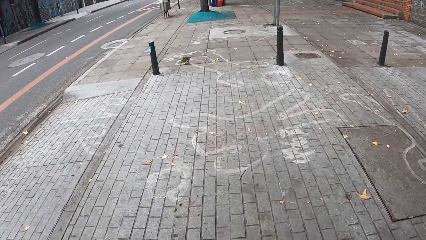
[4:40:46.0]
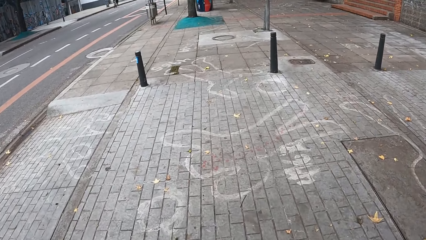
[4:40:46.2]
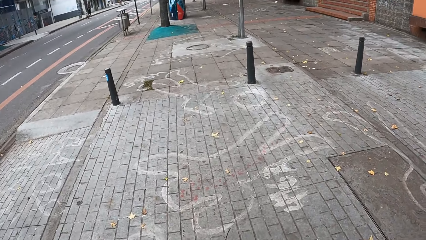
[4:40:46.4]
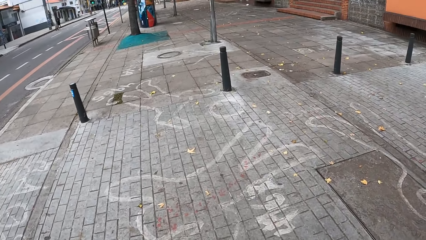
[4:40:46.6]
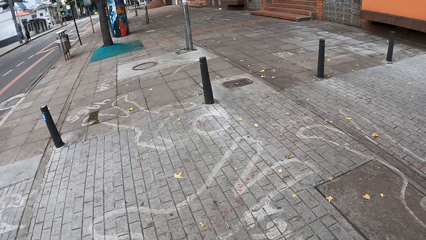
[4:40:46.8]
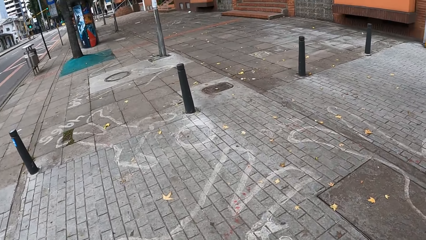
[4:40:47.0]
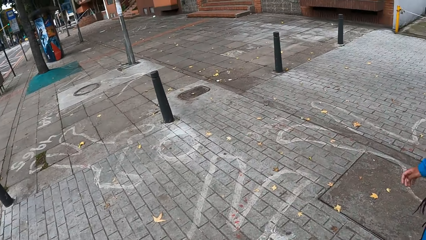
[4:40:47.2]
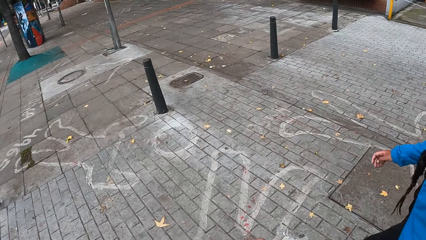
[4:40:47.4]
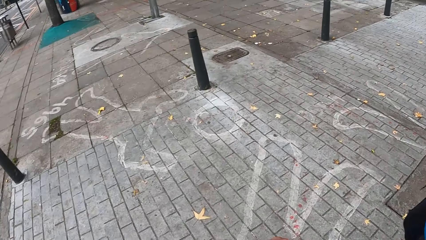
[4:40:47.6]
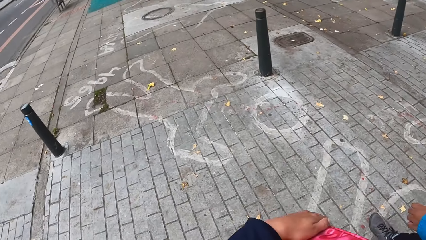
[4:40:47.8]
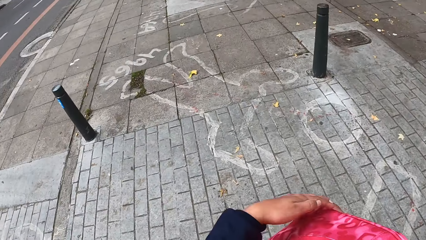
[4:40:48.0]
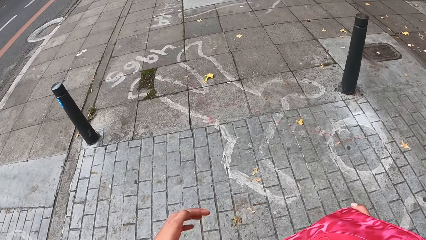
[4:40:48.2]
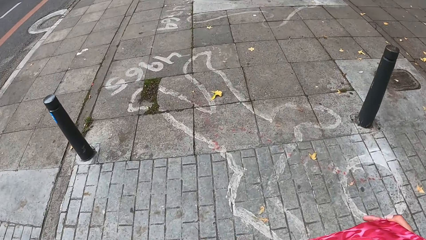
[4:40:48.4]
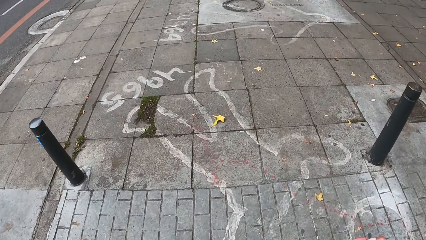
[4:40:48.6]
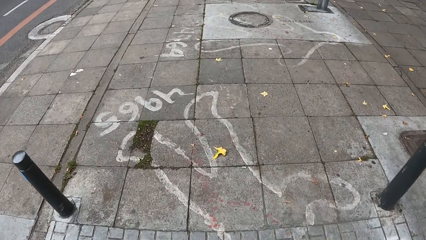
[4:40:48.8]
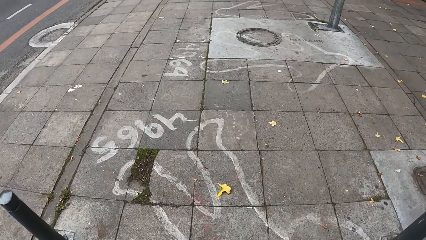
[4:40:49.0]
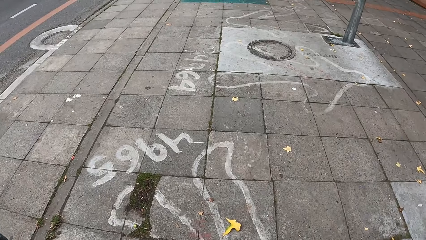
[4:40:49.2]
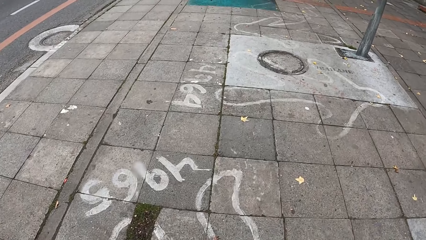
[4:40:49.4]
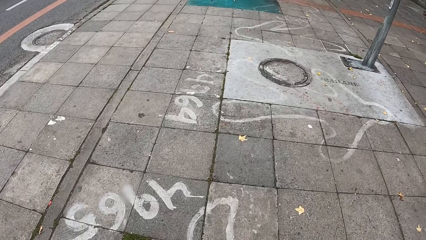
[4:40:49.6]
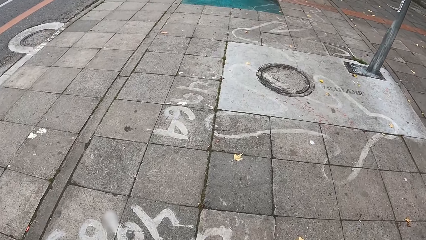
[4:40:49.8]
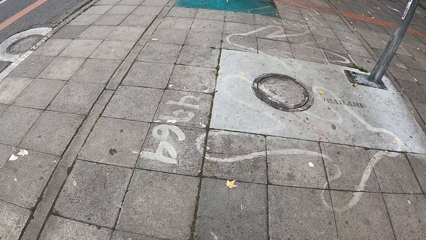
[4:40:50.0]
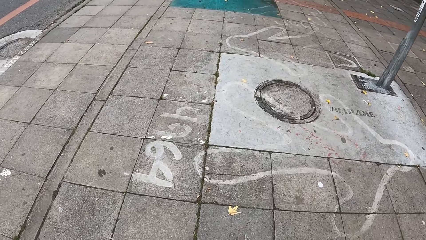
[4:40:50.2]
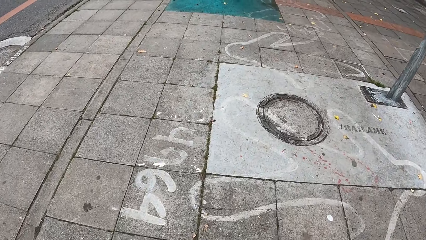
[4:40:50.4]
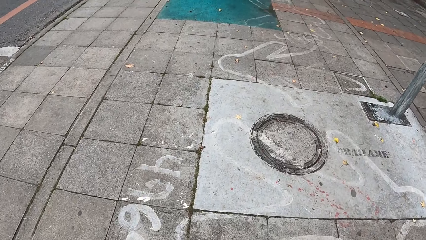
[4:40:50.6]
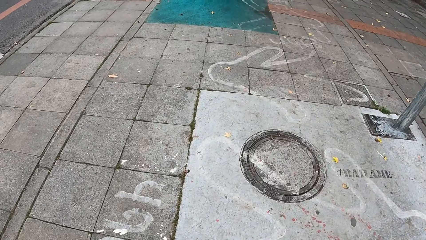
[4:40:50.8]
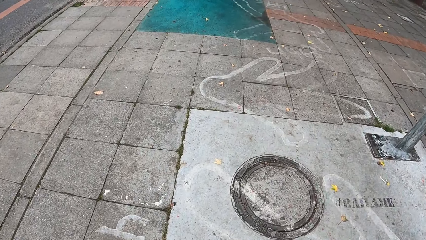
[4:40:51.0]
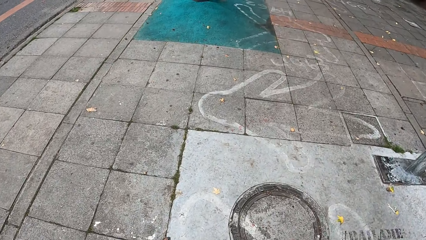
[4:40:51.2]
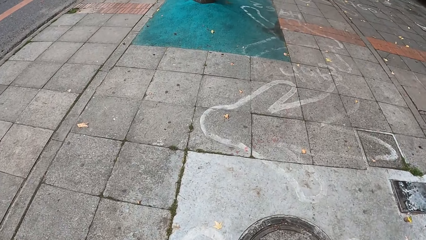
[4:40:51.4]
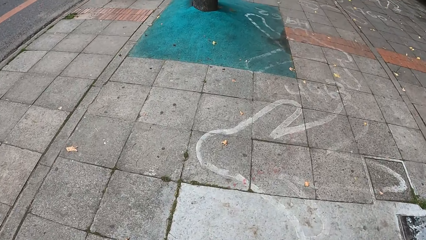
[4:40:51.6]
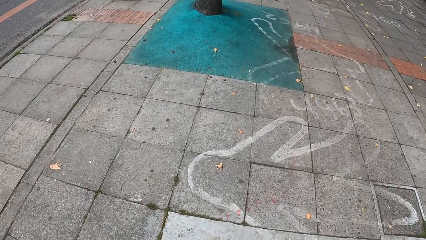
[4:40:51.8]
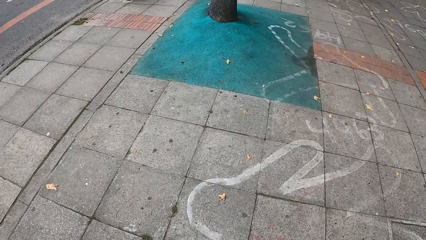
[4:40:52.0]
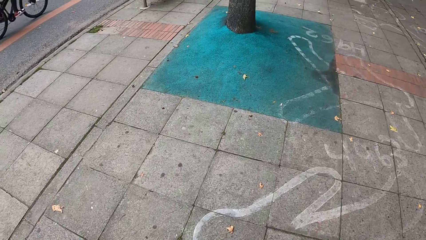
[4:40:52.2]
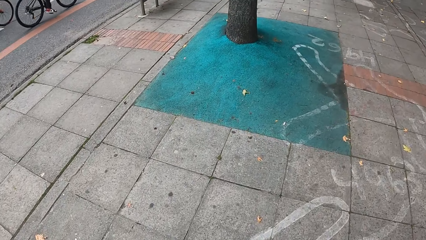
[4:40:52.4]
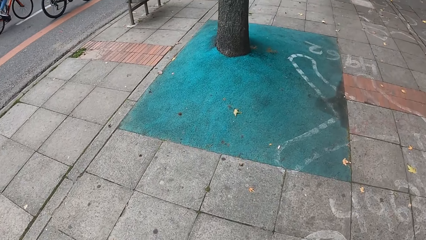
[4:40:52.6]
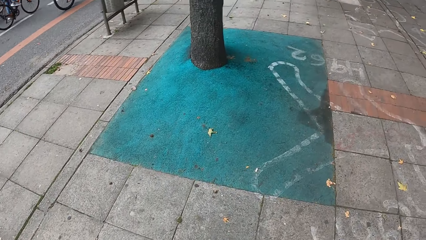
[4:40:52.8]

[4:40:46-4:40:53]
The camera wearer converses with a woman. She removes her left hand from a bag.

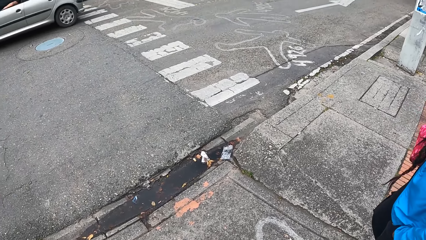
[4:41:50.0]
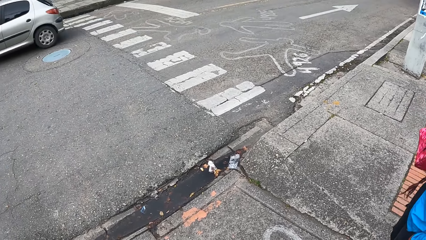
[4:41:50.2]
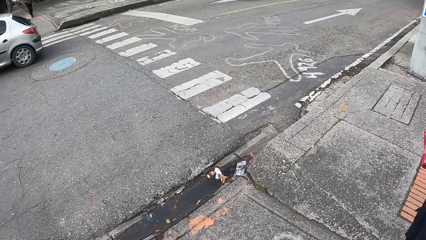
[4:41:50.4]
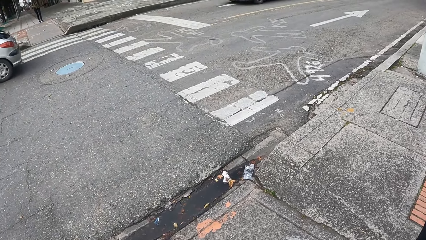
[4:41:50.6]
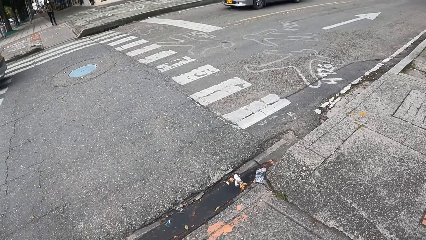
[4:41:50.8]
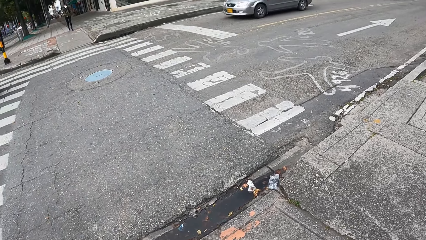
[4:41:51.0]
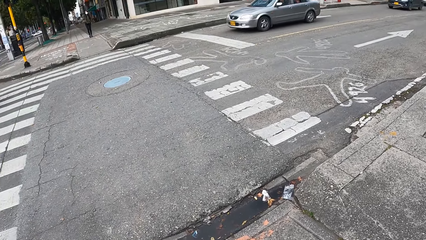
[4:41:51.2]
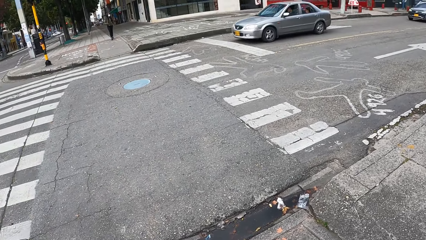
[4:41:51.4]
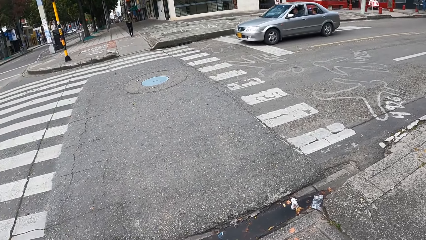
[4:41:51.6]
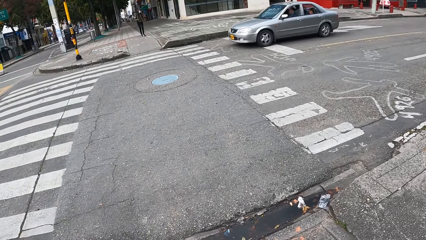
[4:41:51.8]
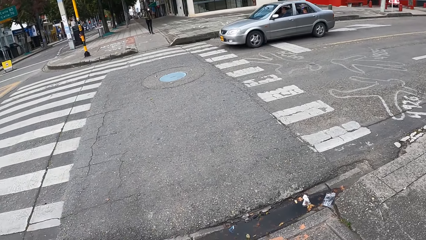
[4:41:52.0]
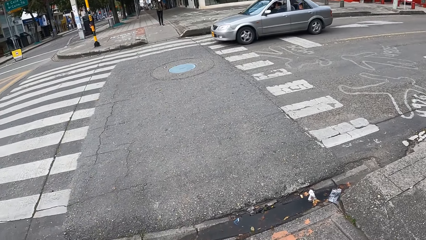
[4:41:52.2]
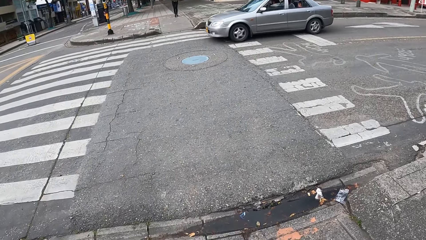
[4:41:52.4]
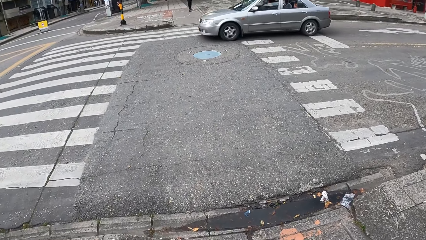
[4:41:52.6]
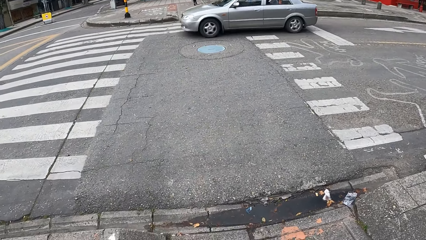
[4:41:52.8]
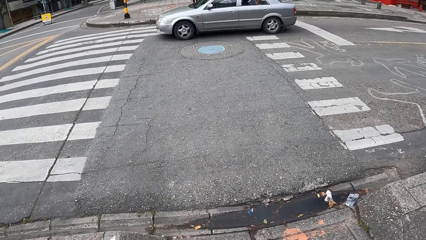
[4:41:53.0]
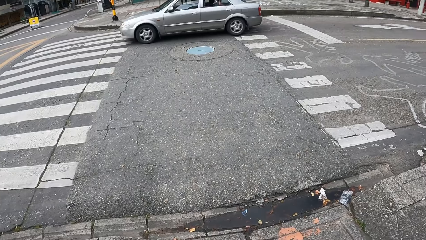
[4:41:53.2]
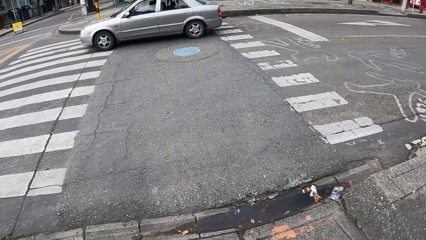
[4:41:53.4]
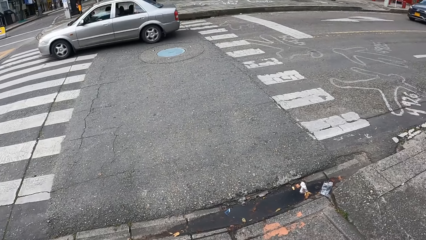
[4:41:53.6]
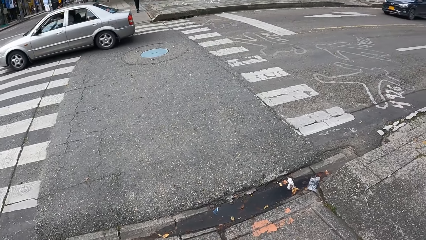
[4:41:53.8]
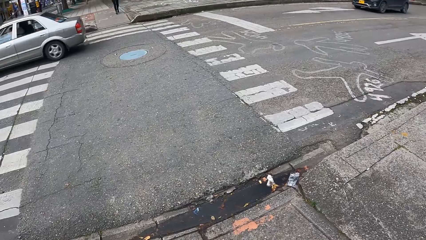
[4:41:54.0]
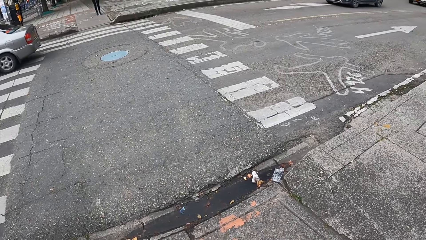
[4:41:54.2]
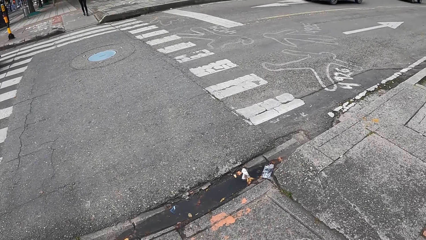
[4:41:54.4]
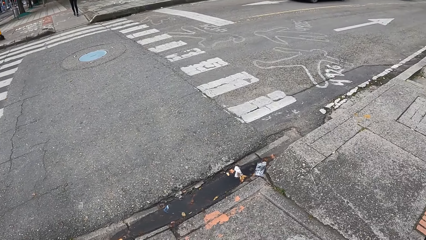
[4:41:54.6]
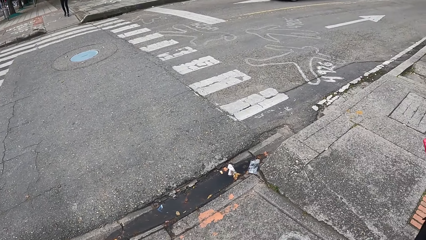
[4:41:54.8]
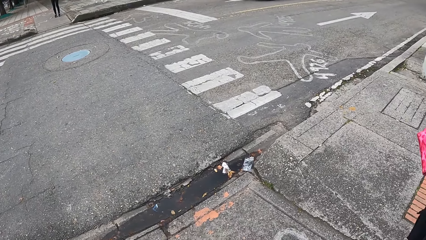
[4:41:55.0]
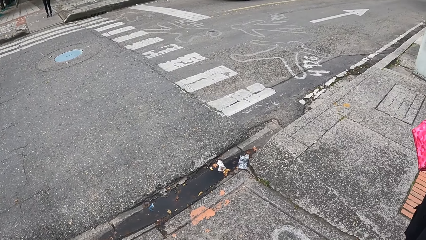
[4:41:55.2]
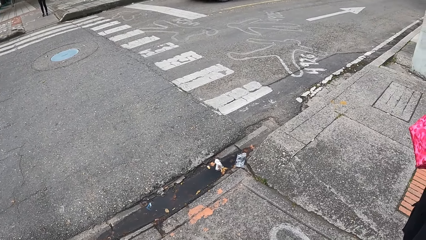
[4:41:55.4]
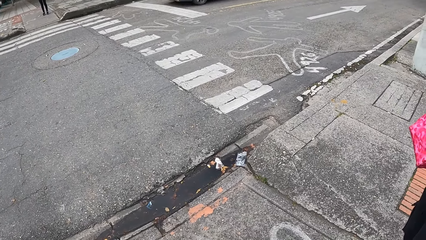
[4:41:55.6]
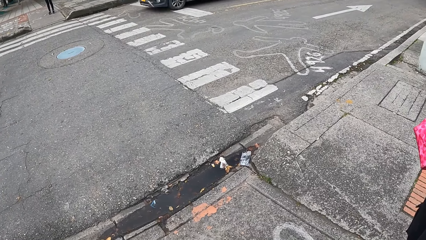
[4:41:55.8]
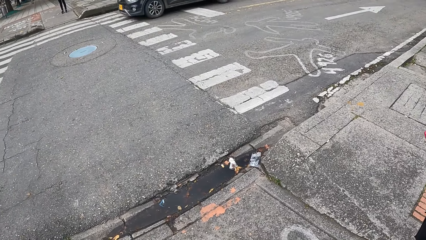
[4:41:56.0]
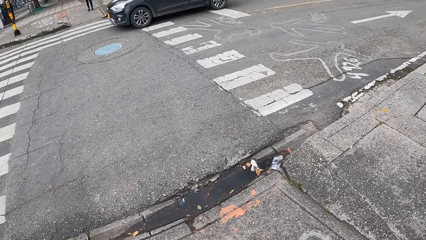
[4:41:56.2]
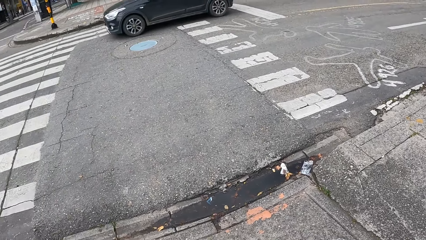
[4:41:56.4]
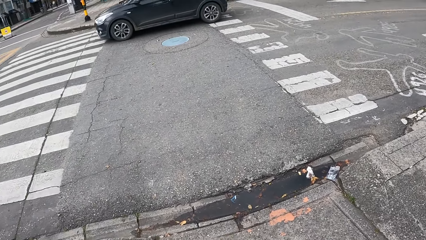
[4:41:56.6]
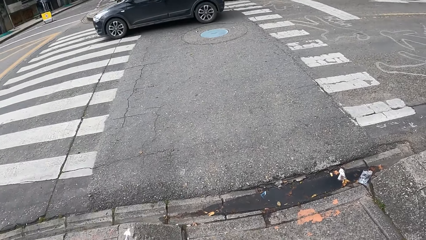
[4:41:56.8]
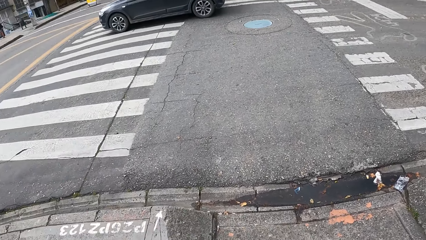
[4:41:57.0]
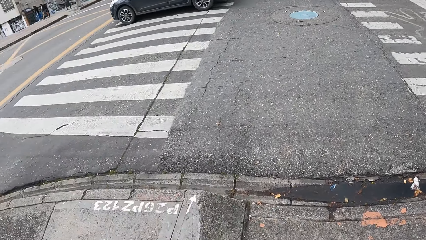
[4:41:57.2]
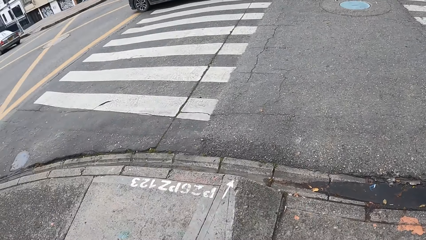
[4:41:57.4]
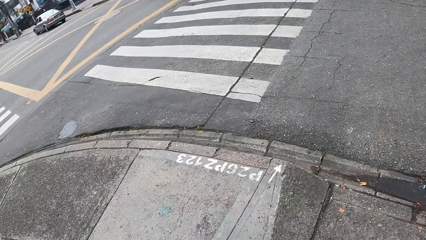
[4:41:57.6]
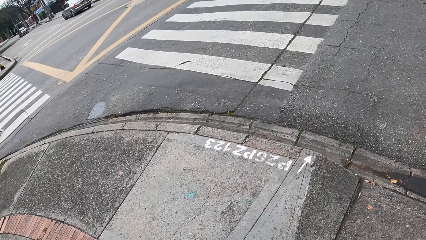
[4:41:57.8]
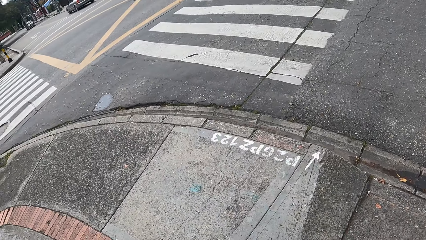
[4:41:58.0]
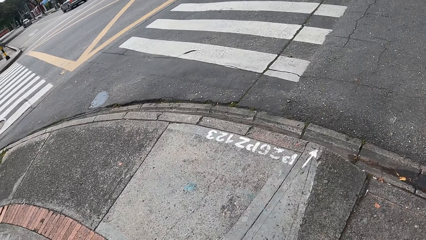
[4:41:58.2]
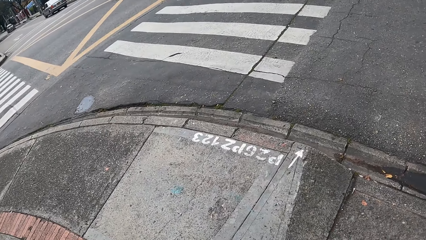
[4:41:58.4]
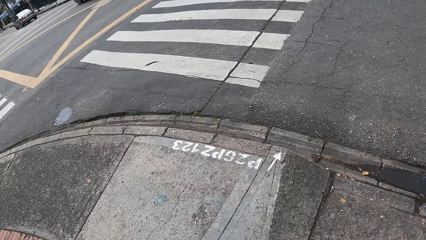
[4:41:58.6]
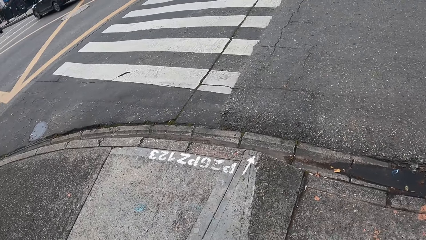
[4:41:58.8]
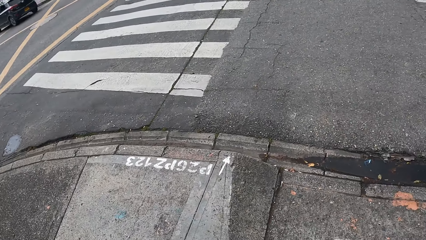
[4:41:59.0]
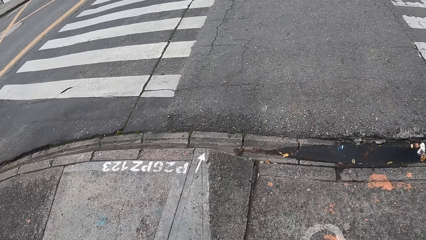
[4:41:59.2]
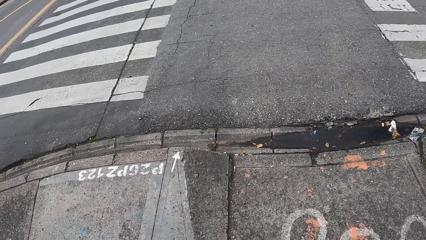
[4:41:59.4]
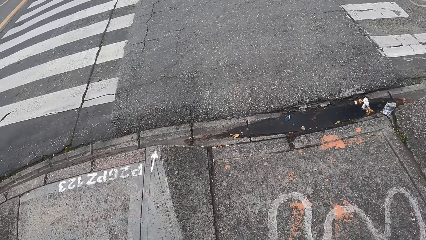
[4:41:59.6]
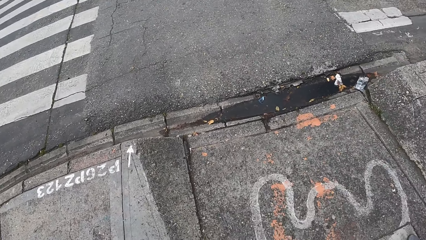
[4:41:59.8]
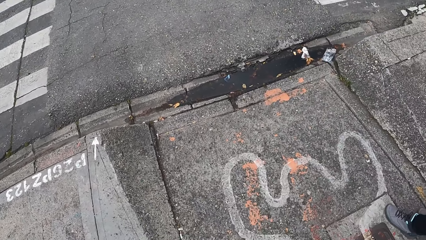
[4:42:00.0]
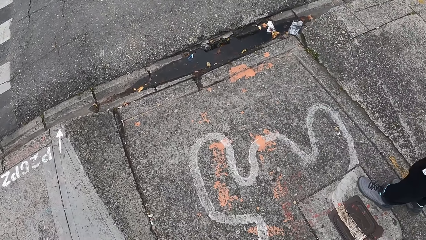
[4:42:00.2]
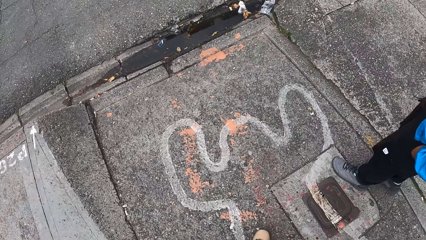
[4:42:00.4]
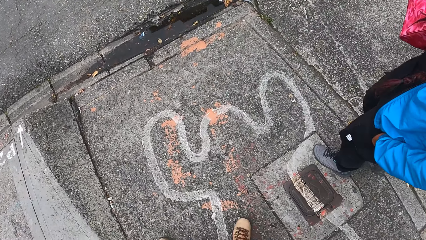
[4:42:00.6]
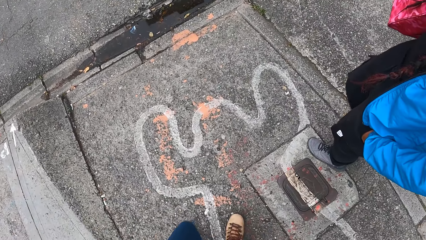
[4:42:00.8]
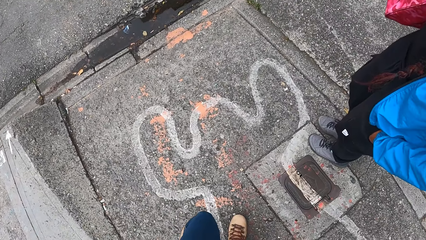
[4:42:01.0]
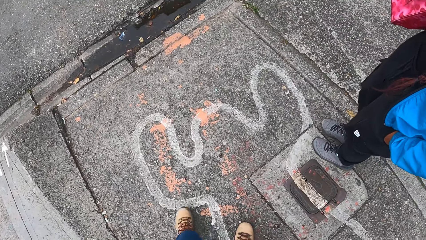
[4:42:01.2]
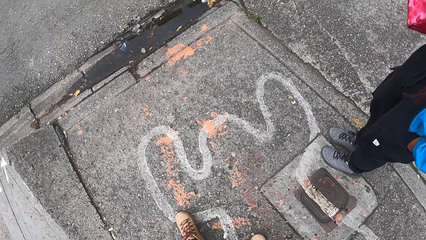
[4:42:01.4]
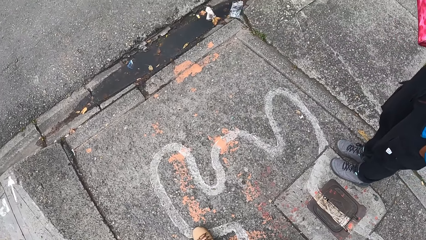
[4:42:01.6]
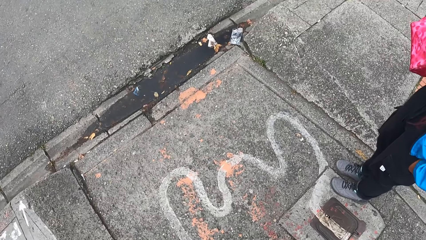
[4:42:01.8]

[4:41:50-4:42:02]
The camera wearer stands at the crosswalk.
